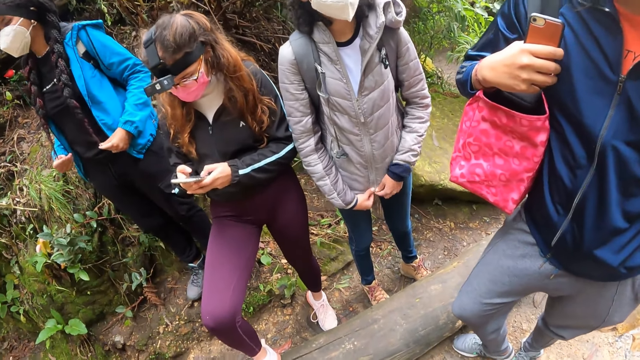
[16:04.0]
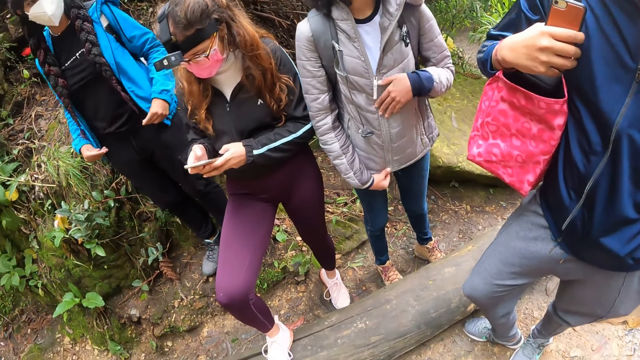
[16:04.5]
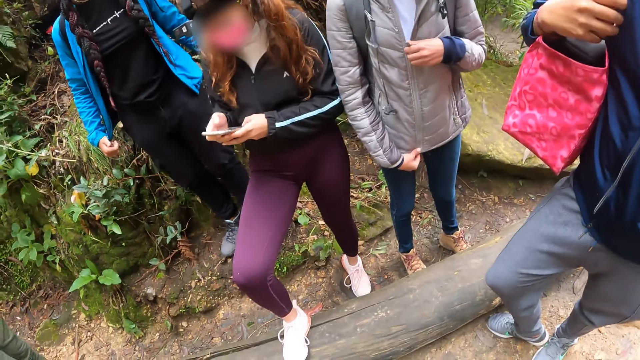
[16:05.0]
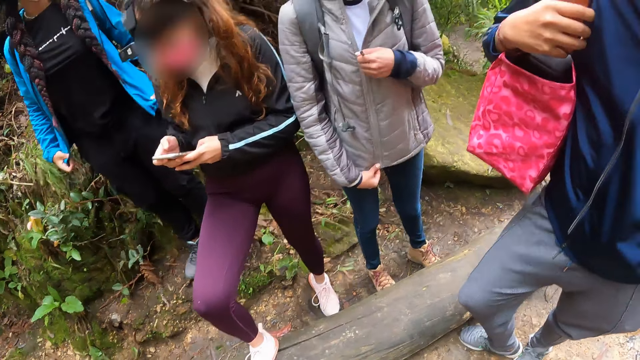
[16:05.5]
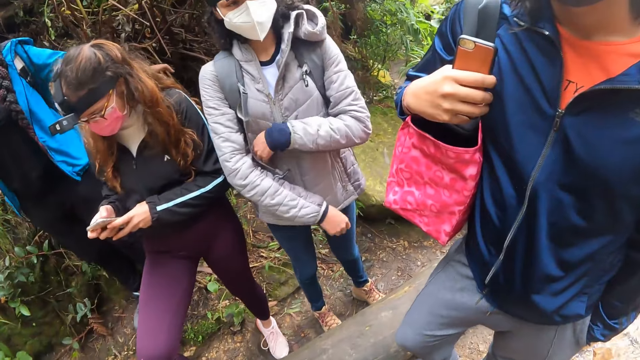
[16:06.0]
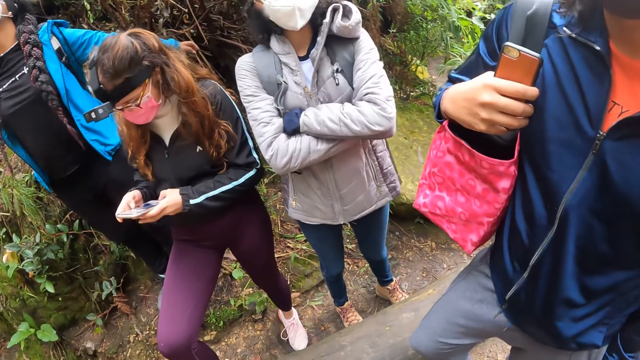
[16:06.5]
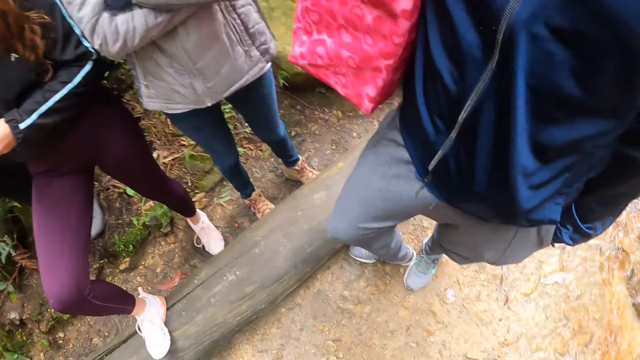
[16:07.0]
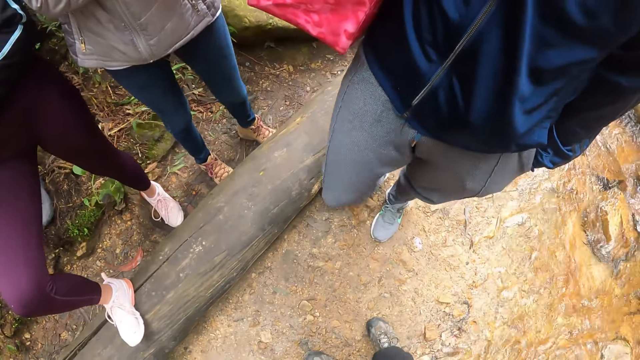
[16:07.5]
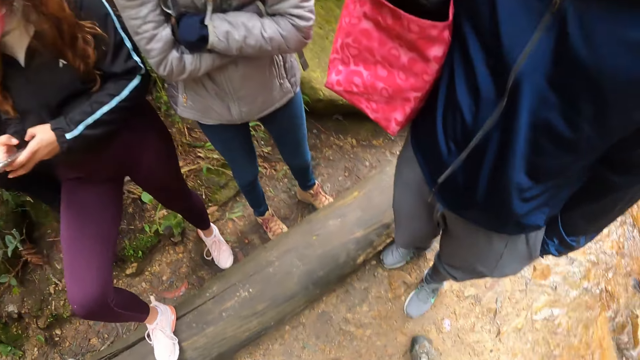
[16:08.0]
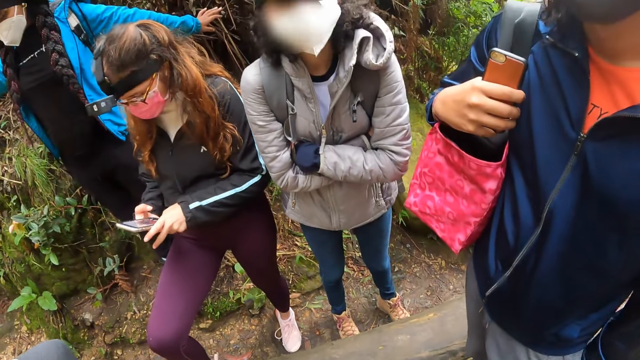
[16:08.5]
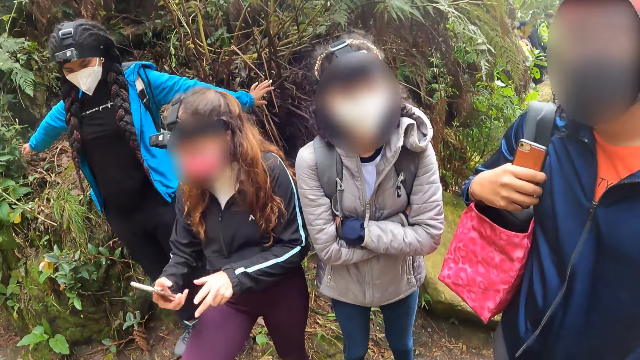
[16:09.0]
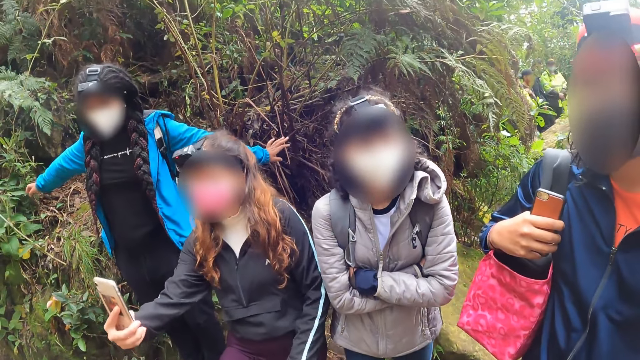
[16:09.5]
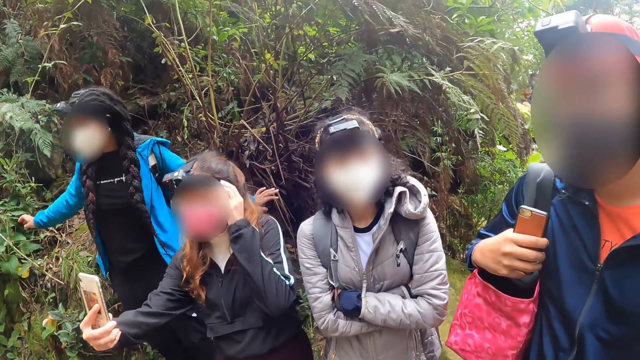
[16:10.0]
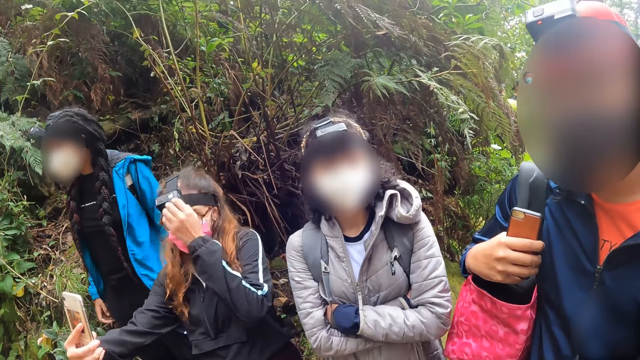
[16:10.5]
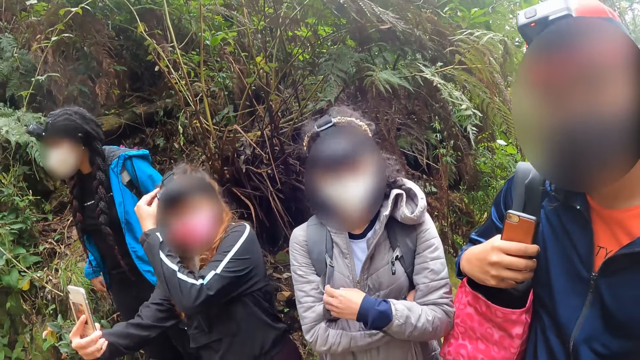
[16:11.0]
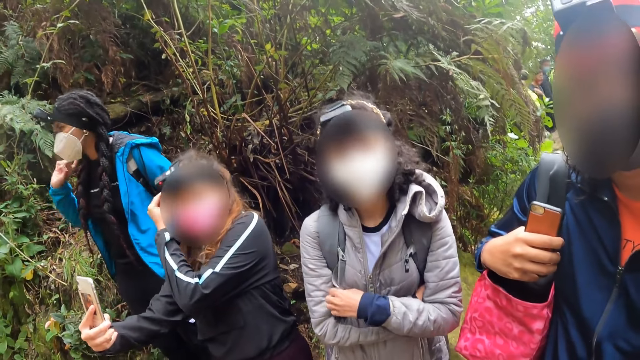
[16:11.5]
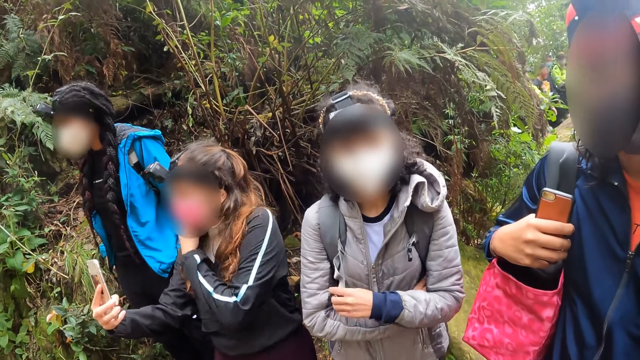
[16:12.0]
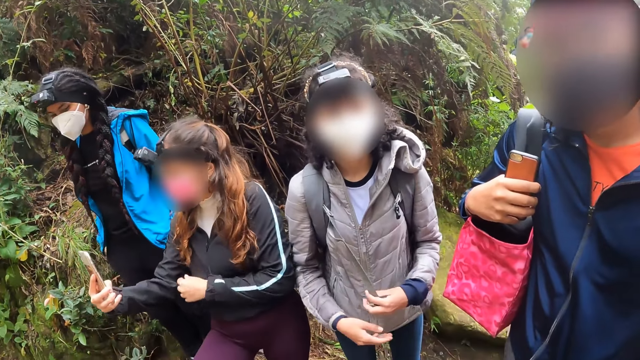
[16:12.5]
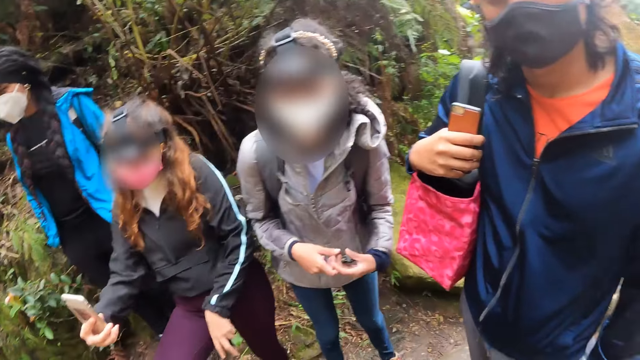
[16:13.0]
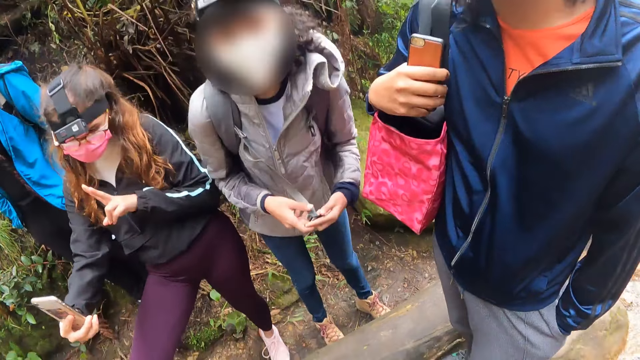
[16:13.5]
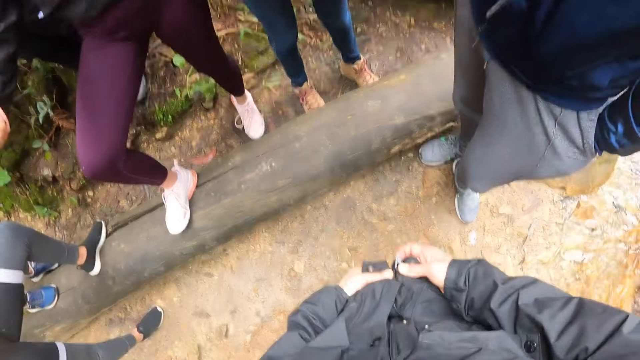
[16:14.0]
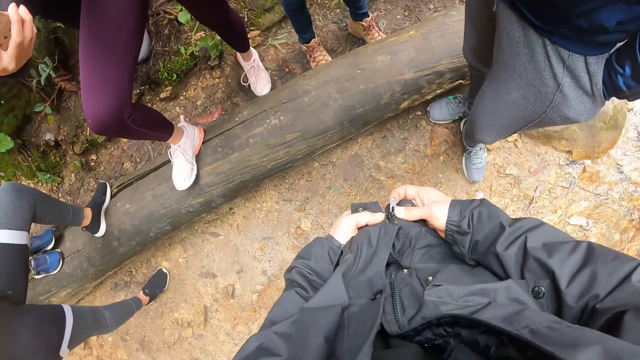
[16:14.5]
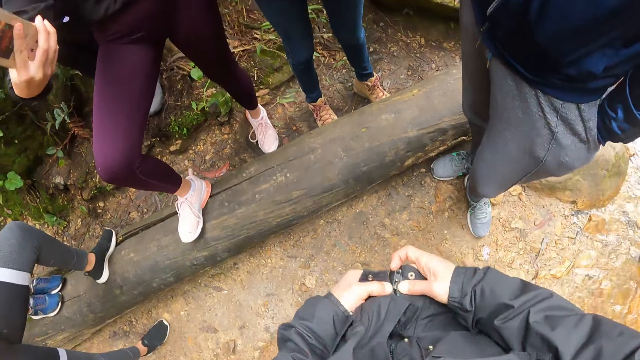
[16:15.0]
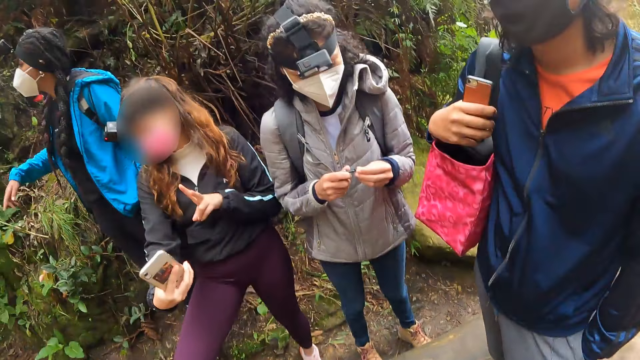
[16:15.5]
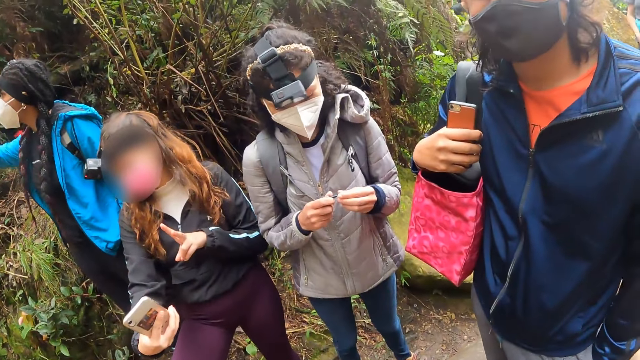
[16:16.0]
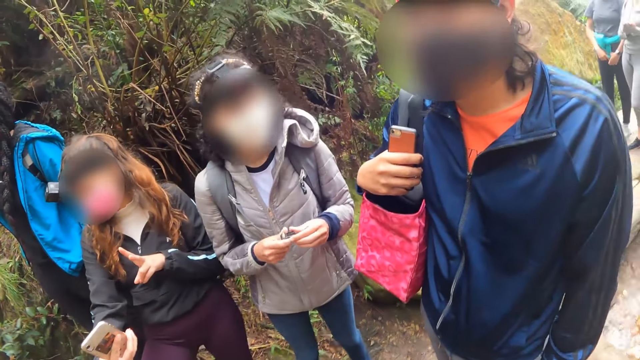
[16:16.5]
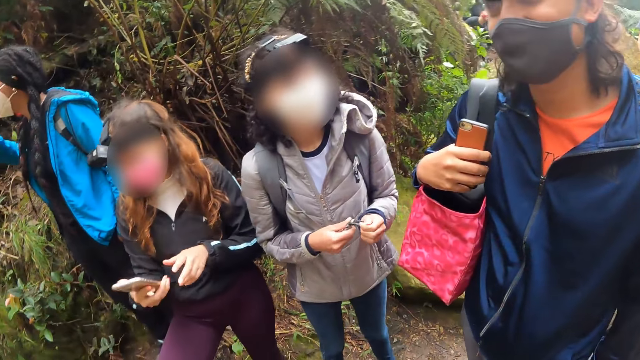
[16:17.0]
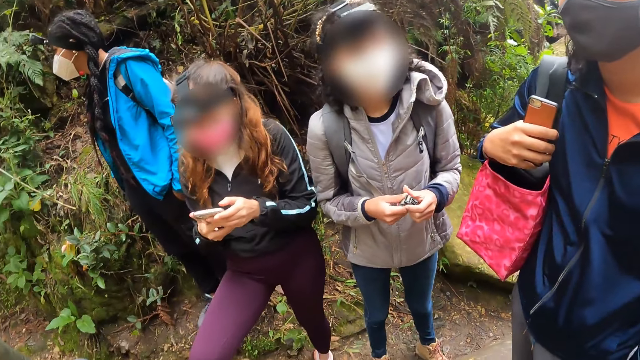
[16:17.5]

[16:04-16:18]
A woman removes both hands from her hair. She touches her jacket with both hands. Another woman touches her jacket with both hands. The camera wearer converses with a woman. A third woman takes a selfie with the phone in her right hand, and touches her nose mask with her left hand. The second woman holds a strap of her backpack with both hands. The camera wearer fixes the zip of her jacket with both hands.

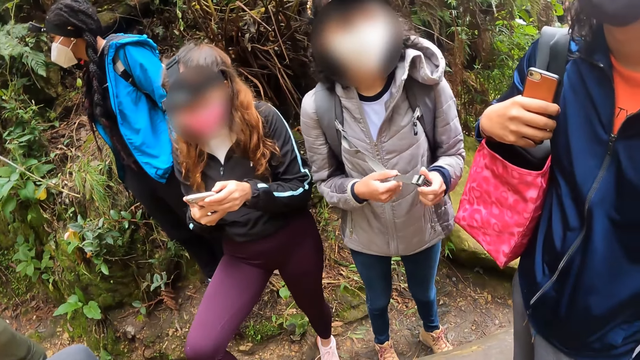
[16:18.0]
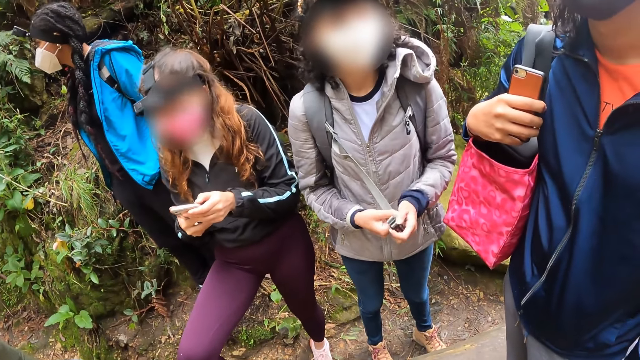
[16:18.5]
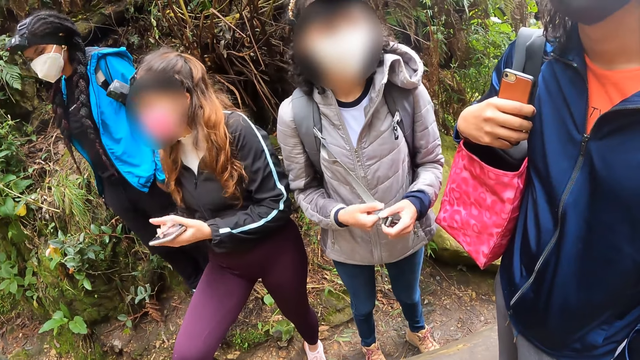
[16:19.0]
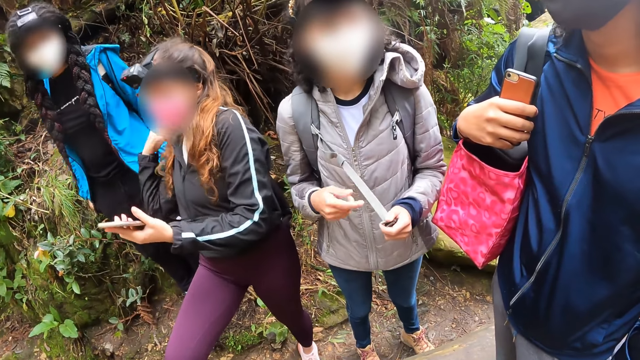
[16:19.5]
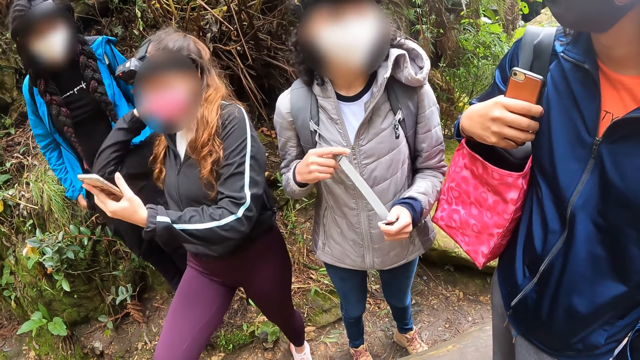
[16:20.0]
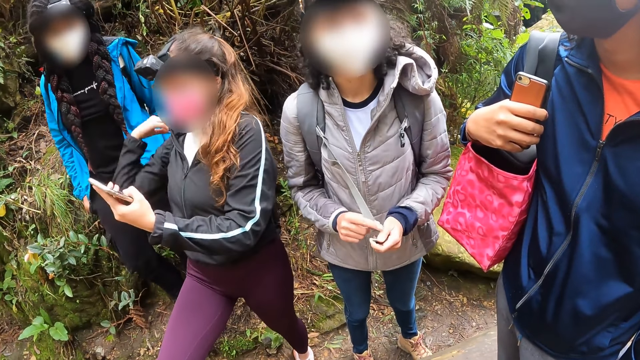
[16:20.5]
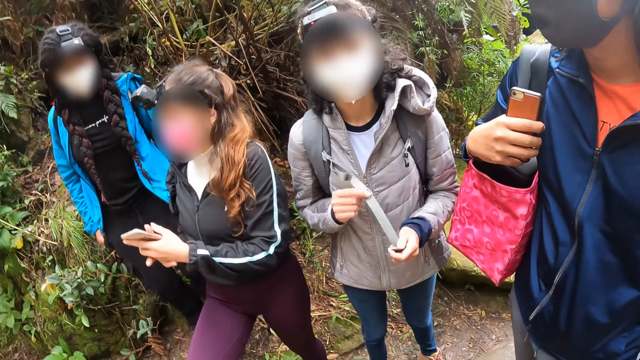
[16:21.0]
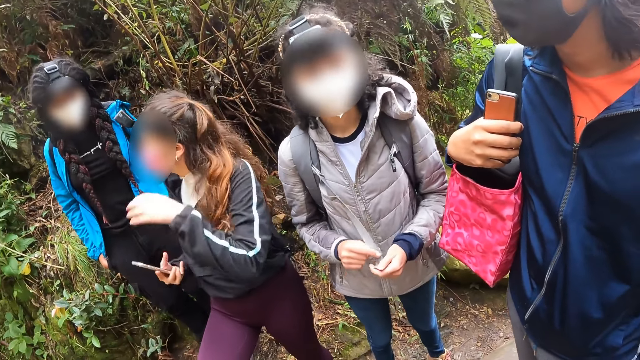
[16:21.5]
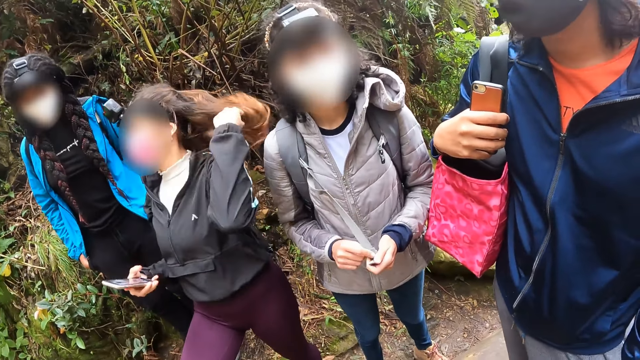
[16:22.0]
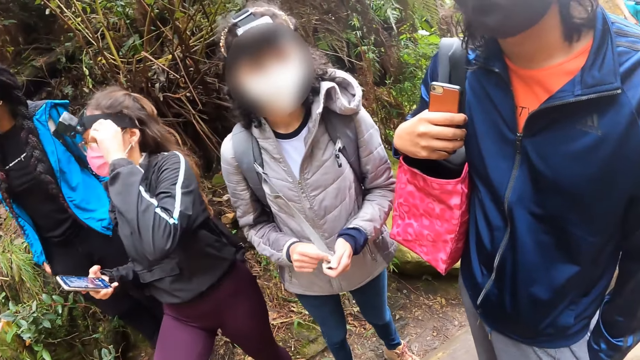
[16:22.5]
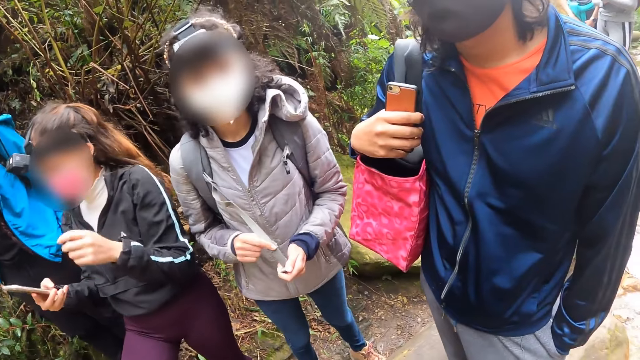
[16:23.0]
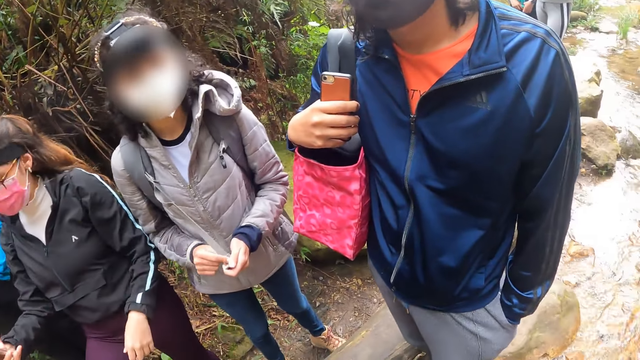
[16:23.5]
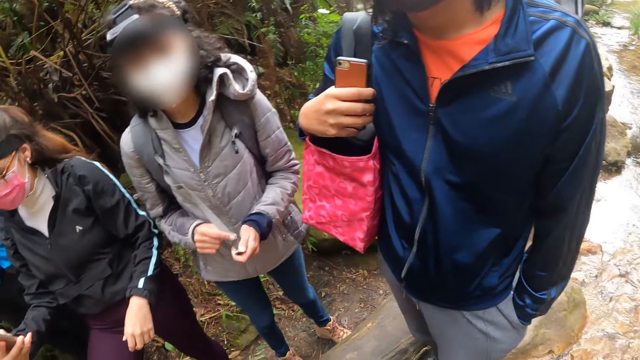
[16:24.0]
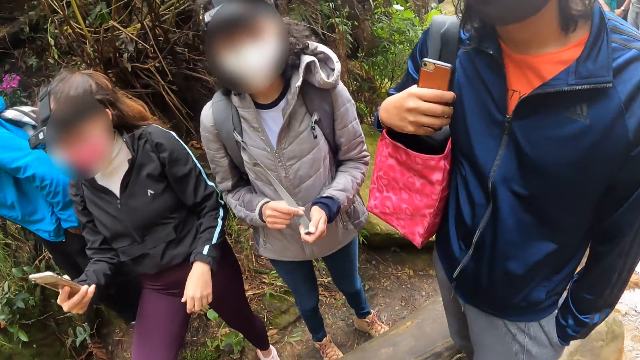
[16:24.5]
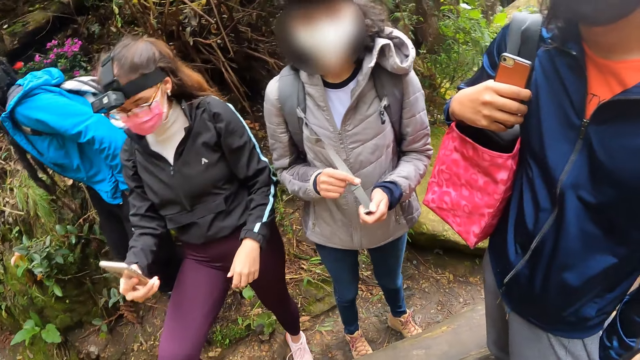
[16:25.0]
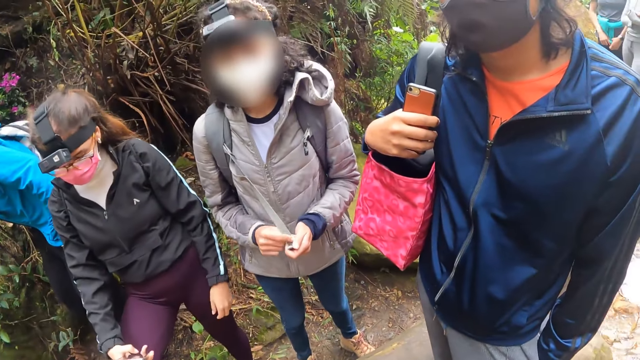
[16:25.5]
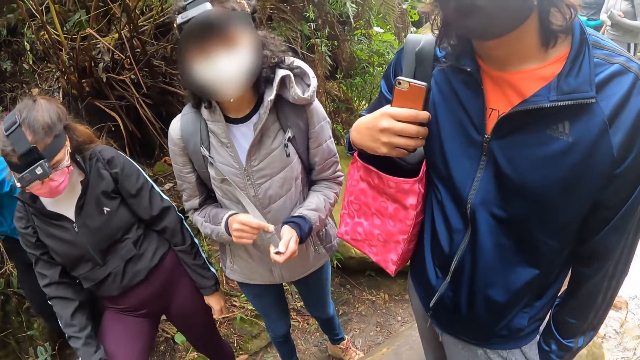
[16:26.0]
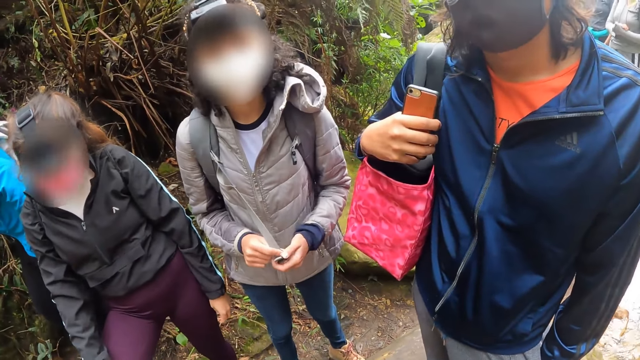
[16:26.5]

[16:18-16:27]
A woman touches her hair with her right hand. She passes the phone to her right hand with her left hand. She touches her hair with her left hand. Another woman plays with the strap of her backpack with her right hand.
